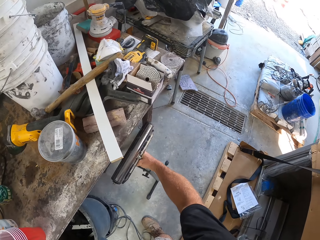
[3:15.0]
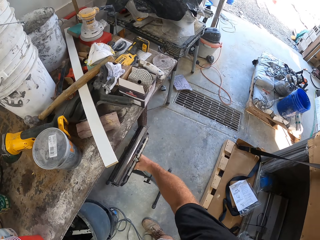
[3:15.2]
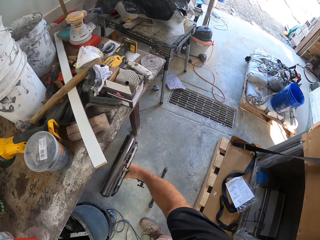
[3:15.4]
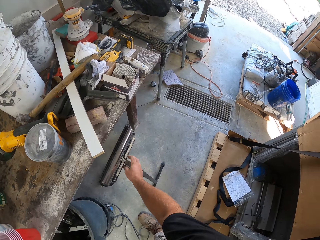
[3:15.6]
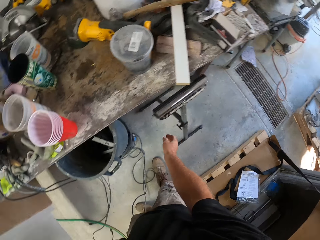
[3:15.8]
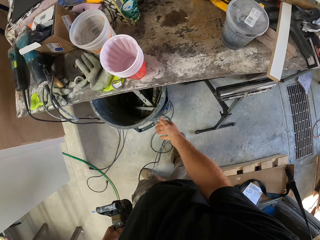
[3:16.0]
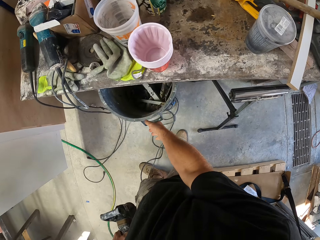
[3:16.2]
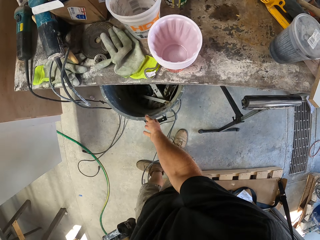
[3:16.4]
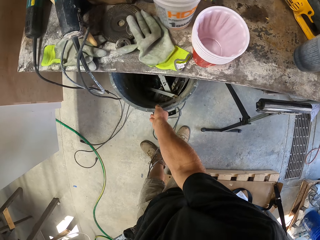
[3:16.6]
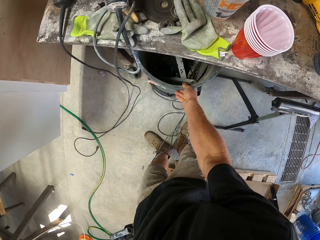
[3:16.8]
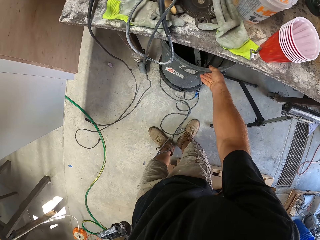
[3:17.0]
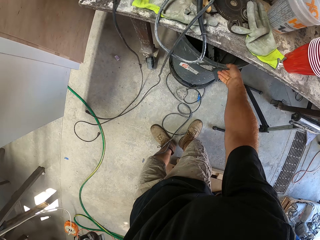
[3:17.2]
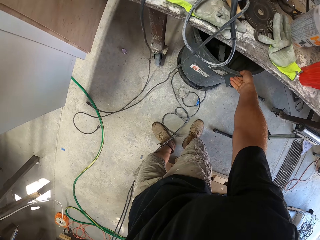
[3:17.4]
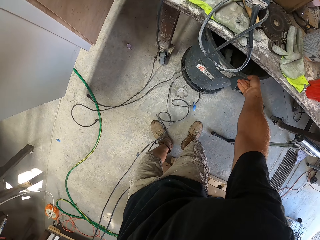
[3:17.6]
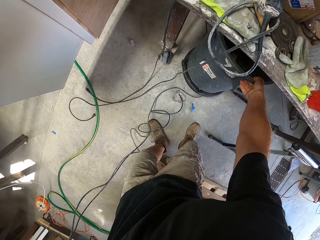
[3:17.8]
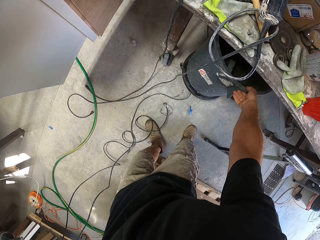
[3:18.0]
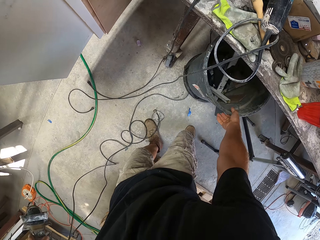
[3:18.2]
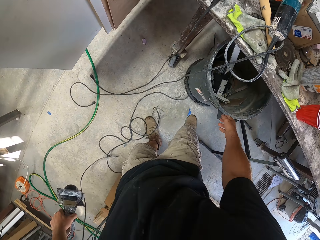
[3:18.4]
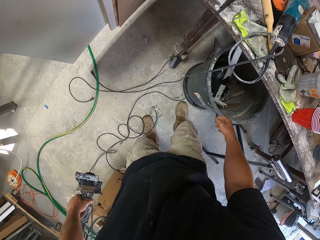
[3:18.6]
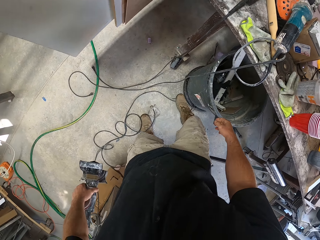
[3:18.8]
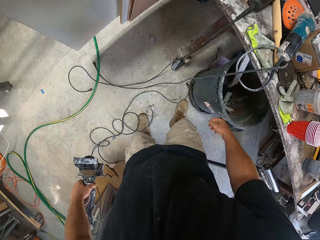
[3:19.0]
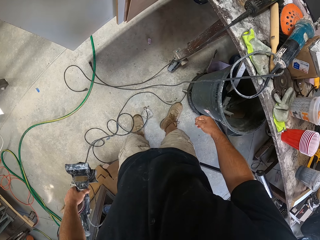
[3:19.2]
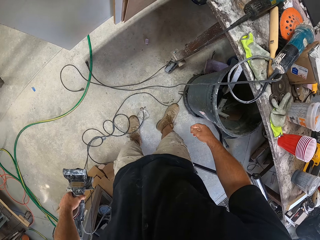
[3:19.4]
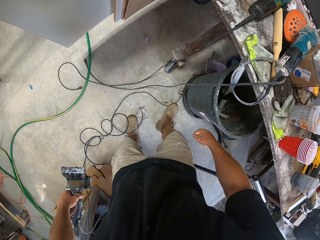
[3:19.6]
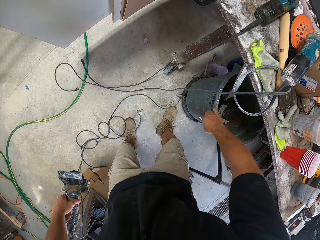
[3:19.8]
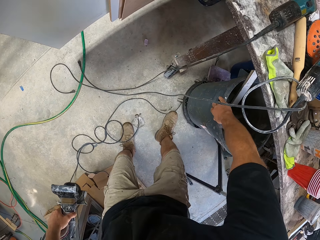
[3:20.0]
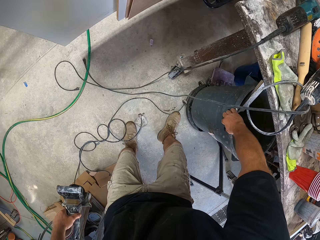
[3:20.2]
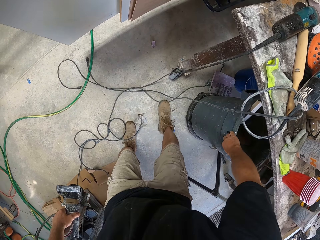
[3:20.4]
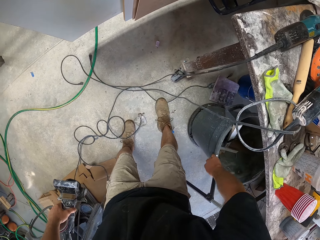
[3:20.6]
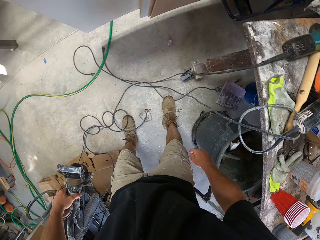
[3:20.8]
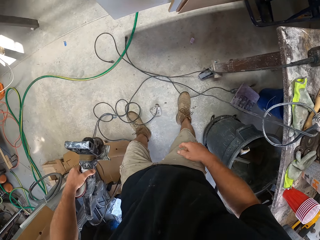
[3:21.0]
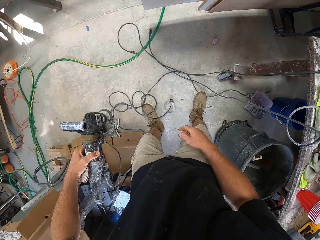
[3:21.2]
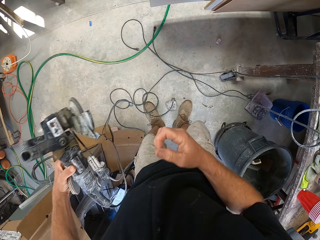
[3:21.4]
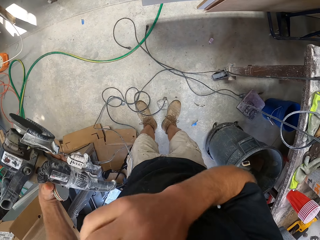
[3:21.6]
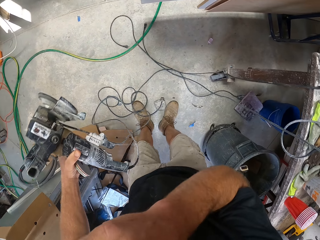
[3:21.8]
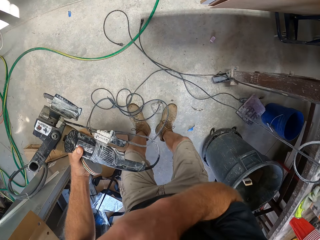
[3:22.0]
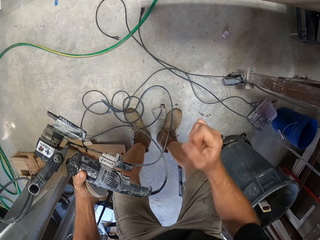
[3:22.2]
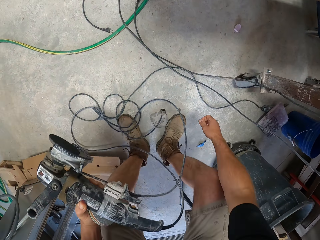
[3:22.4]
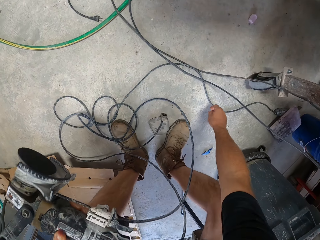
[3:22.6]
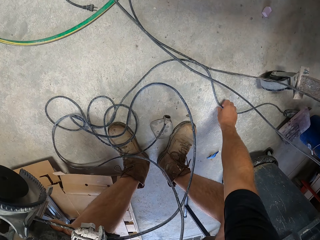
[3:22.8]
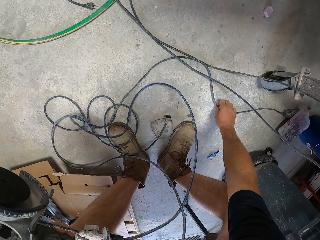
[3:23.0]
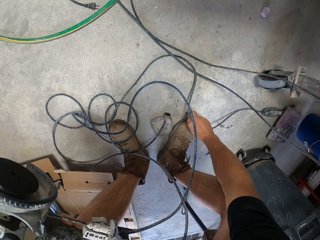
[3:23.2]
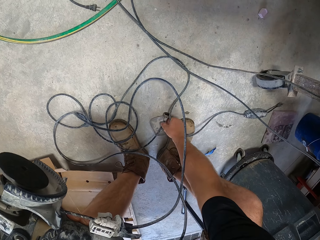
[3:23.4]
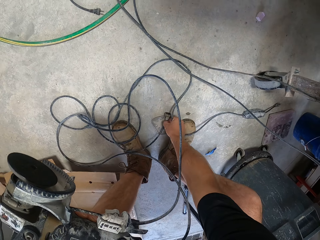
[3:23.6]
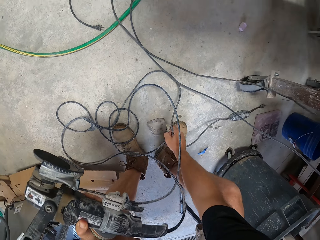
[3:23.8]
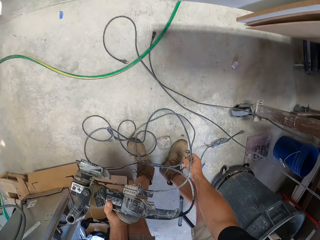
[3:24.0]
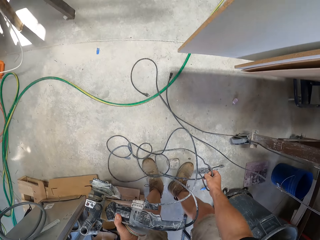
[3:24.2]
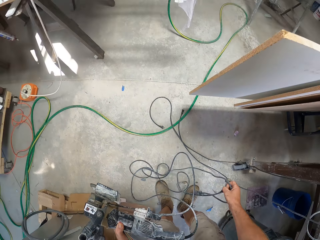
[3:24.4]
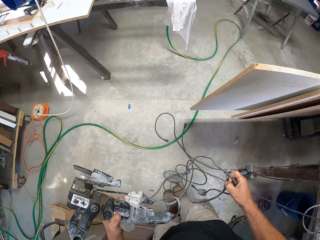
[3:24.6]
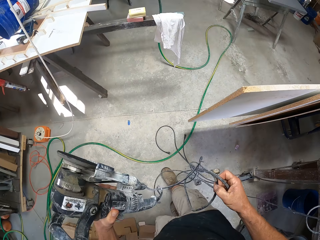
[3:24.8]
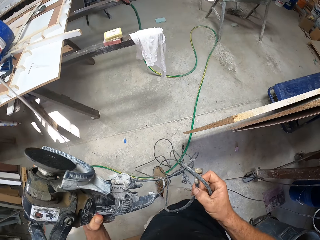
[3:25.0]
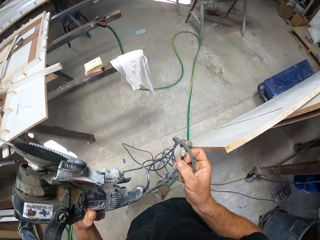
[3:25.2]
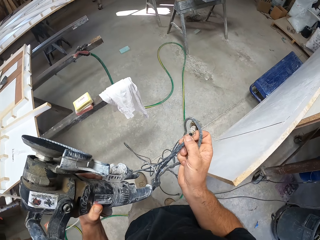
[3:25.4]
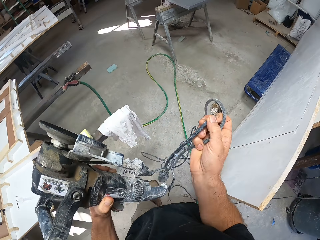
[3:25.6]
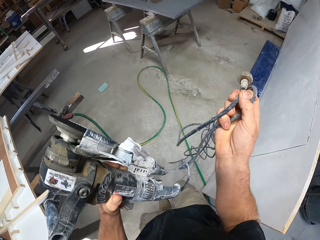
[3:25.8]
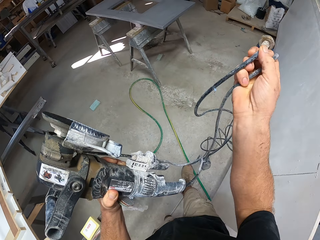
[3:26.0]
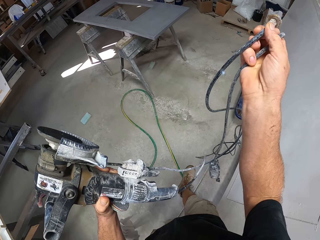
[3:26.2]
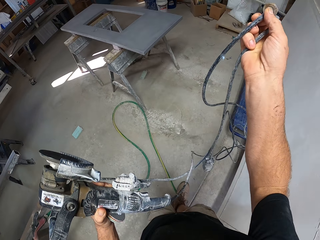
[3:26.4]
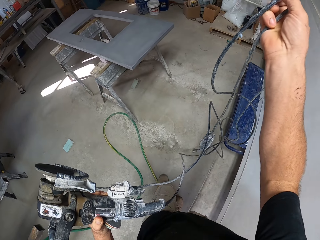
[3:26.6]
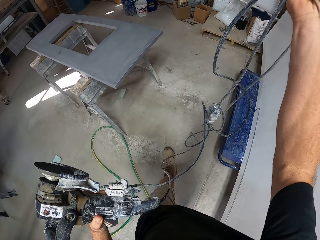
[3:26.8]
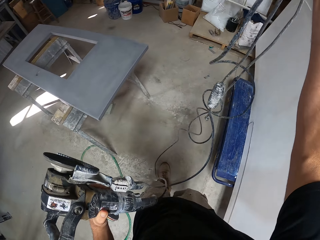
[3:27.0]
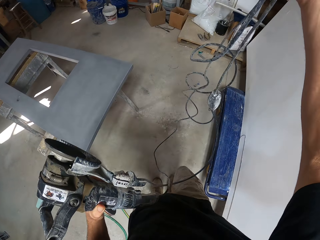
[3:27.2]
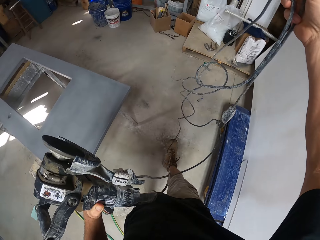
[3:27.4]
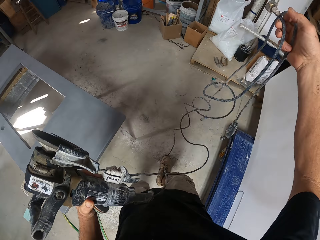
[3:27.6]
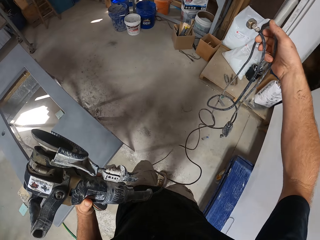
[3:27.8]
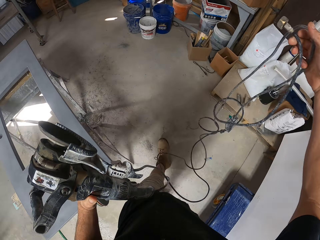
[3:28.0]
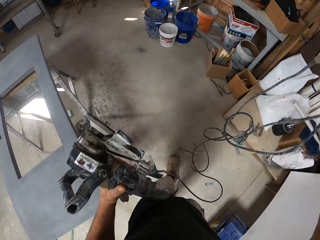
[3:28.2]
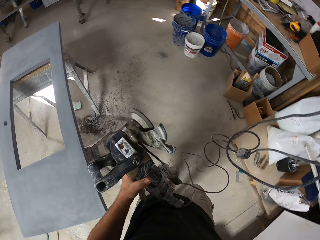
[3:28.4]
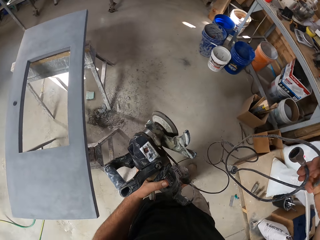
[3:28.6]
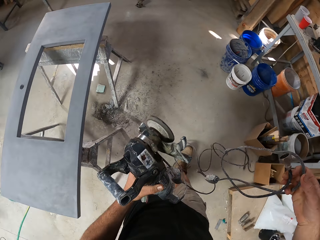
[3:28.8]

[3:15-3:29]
The camera wearer places the roller stand on the floor. He lifts the dustbin. He pulls the angle grinder wire with his left hand. He lets go of the dustbin. He pushes the dustbin with his leg. He pushes the dustbin with his hand and pushes the wire with his leg. He raises his right hand. He touches his face. He bends down. He picks up the angle grinder wire on the floor. He walks with the angle grinder in his left hand and the wire in his right hand.

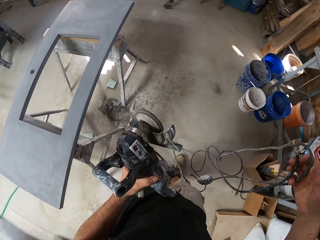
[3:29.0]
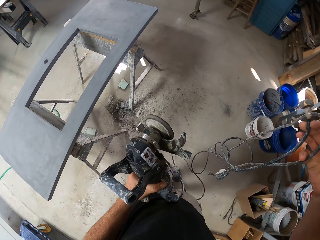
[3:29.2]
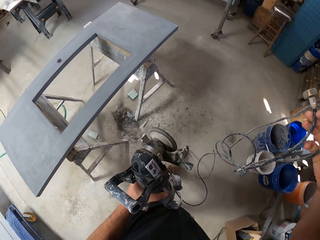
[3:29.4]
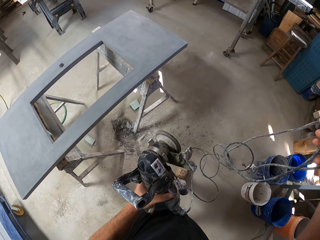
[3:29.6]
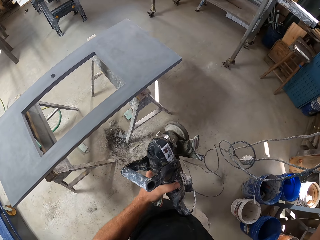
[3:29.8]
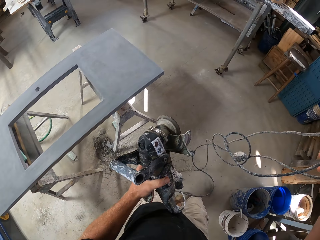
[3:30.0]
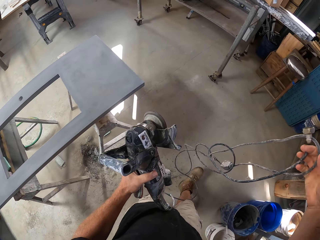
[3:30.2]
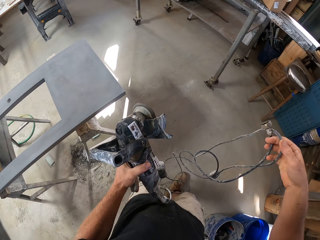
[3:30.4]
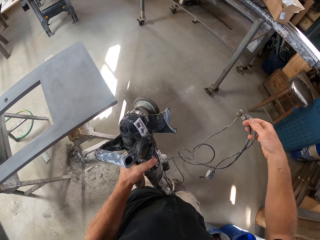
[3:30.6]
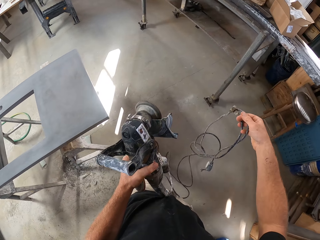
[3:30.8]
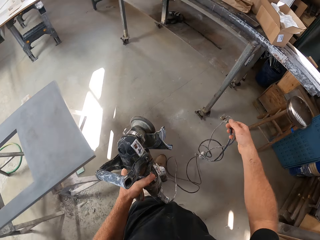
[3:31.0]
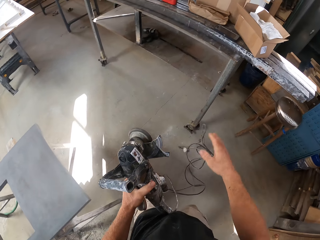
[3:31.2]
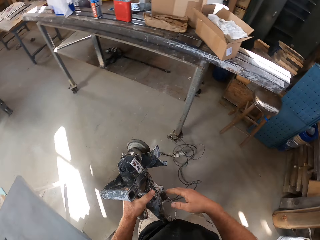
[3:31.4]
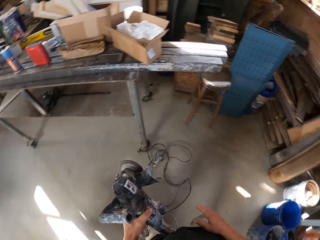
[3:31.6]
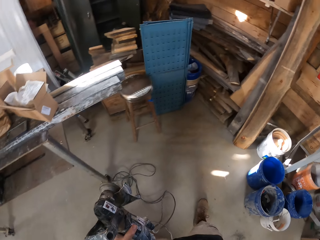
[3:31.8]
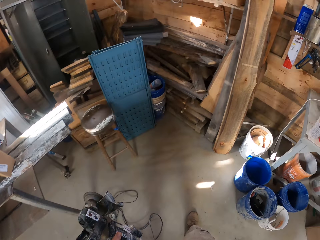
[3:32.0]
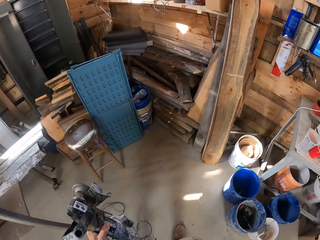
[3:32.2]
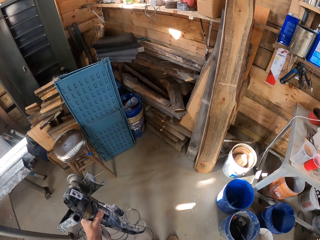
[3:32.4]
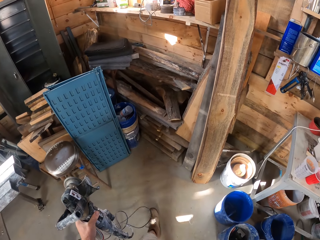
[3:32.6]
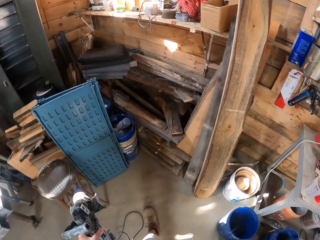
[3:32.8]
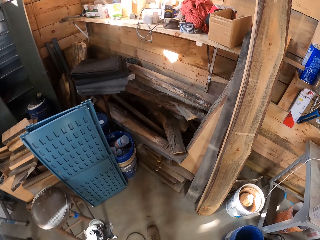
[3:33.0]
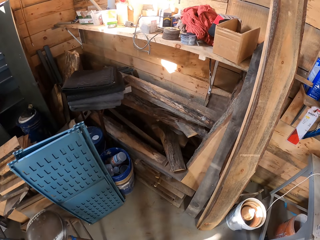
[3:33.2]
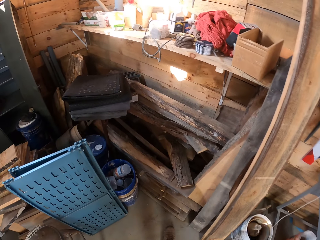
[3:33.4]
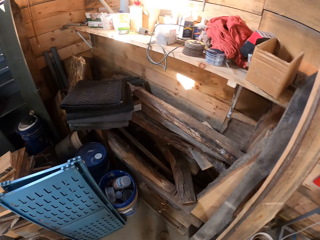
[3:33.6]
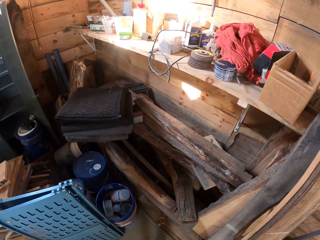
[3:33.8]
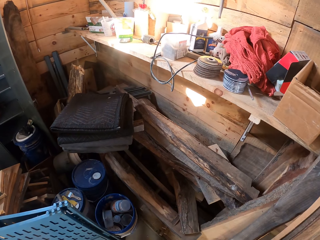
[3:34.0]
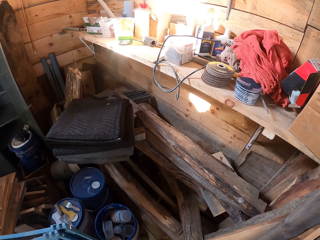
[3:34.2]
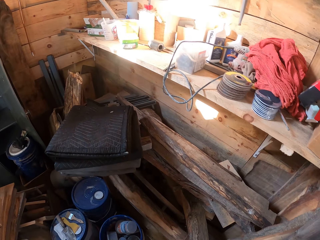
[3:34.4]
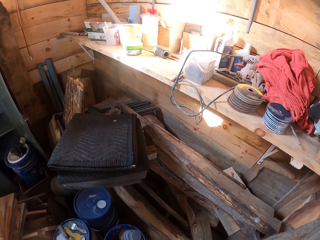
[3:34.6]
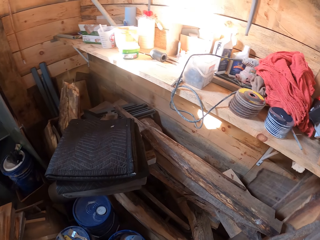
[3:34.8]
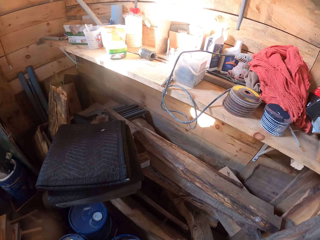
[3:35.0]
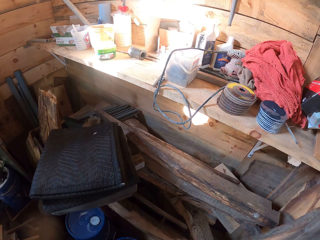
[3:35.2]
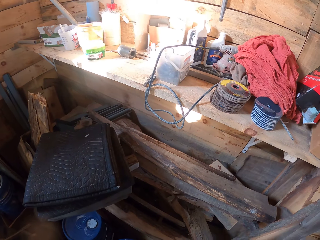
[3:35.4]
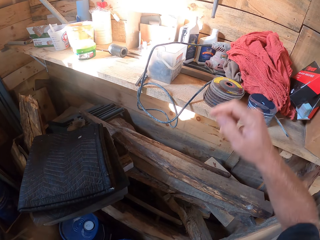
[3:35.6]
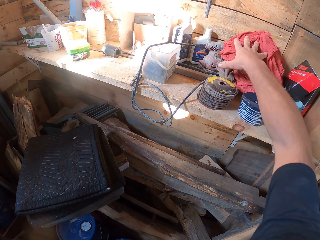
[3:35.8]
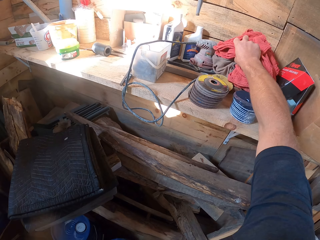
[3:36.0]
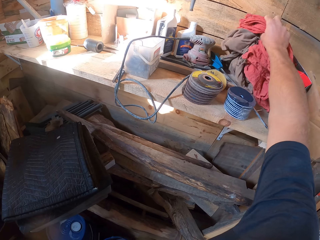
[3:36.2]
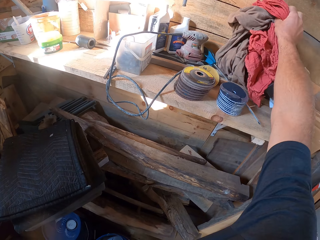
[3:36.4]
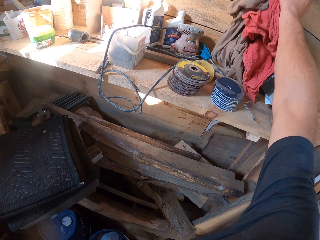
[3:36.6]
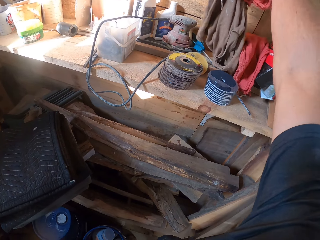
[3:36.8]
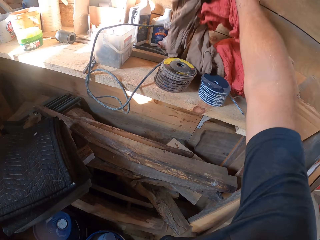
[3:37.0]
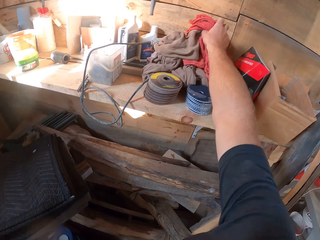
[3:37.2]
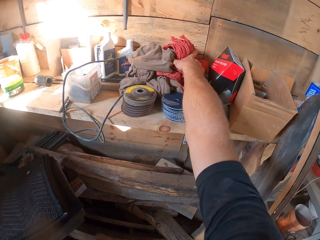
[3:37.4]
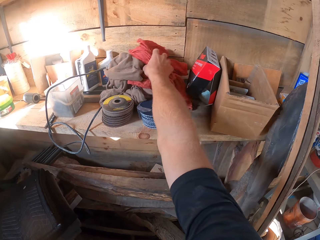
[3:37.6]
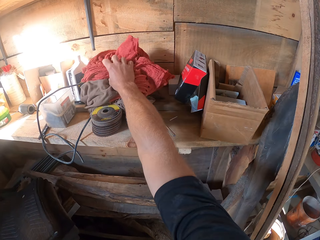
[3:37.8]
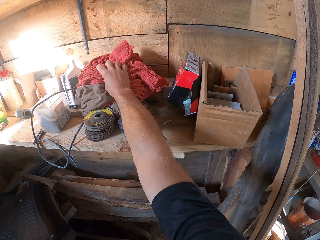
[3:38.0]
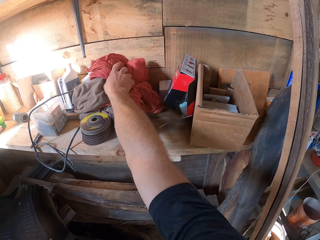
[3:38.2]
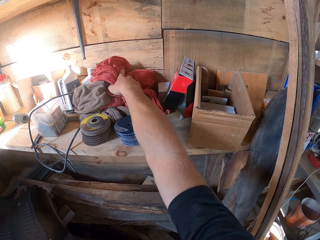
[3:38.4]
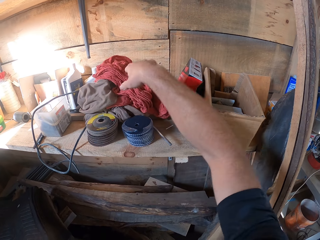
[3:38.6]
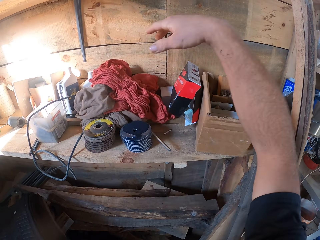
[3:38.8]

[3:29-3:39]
The camera wearer drops the wire of the sanding machine on the ground. They walk to the shelf. They move clothes on the shelf. They touch the cloths on the shelf.
